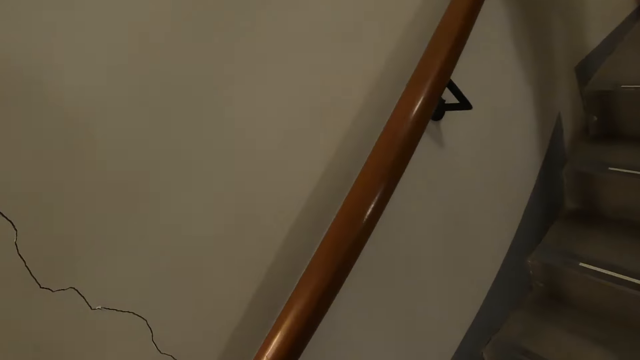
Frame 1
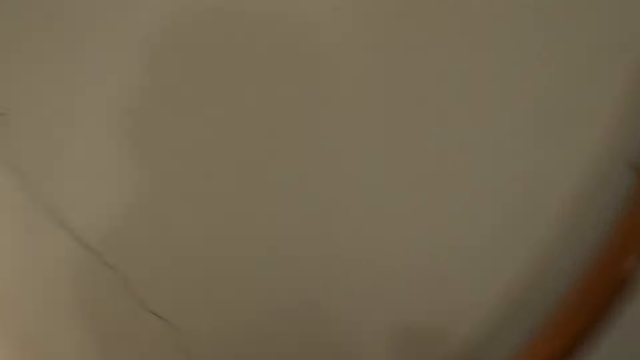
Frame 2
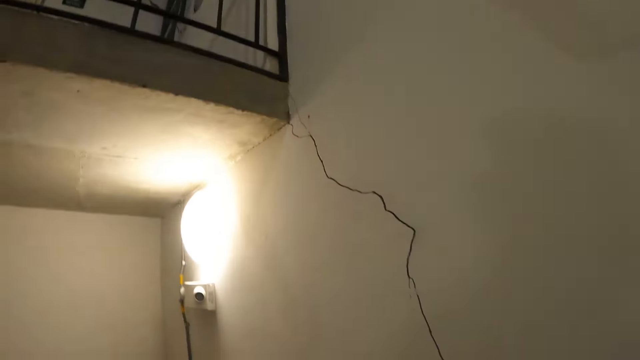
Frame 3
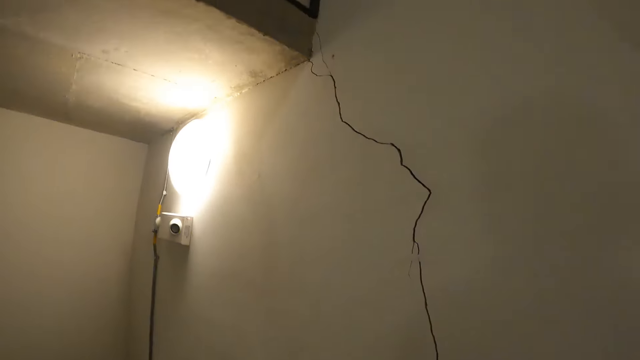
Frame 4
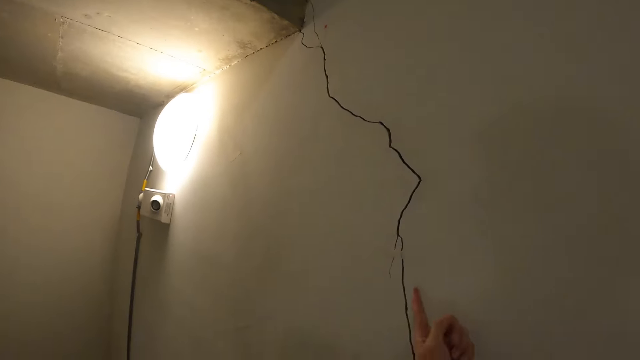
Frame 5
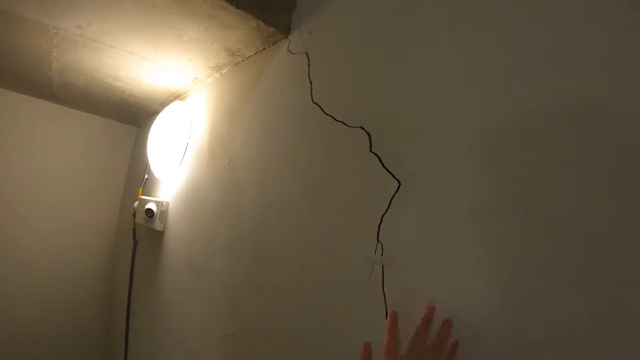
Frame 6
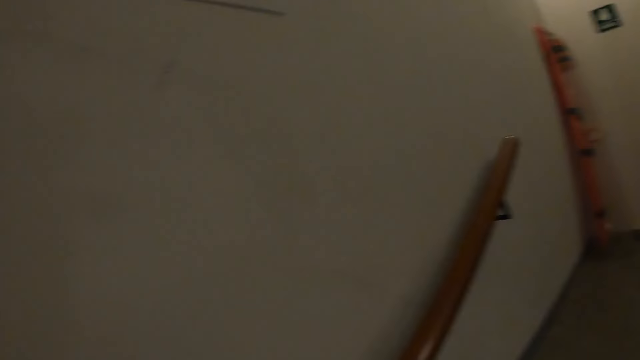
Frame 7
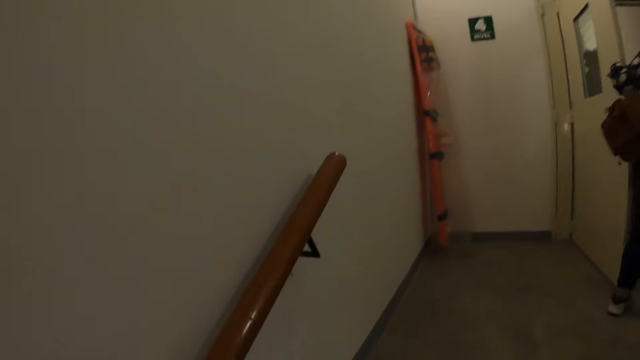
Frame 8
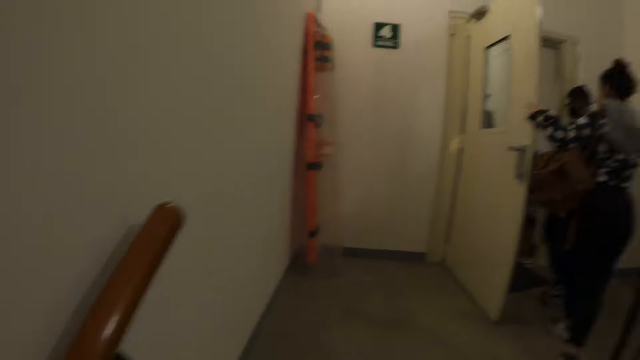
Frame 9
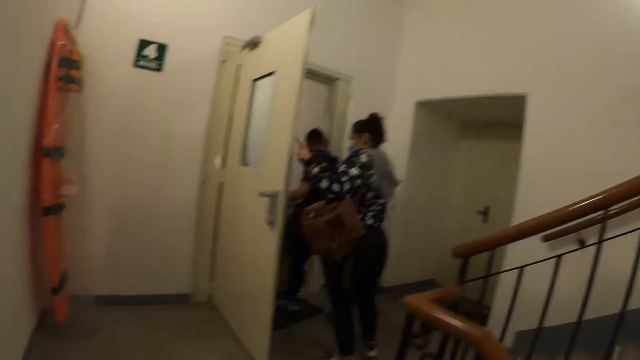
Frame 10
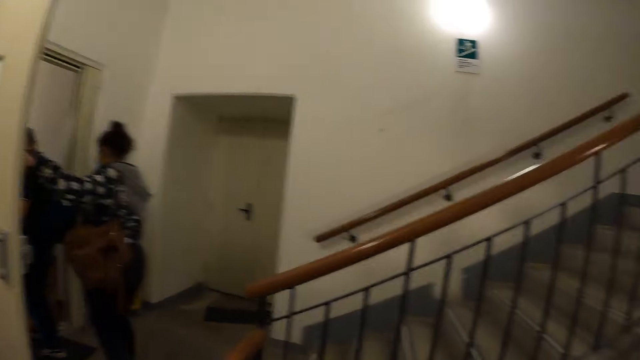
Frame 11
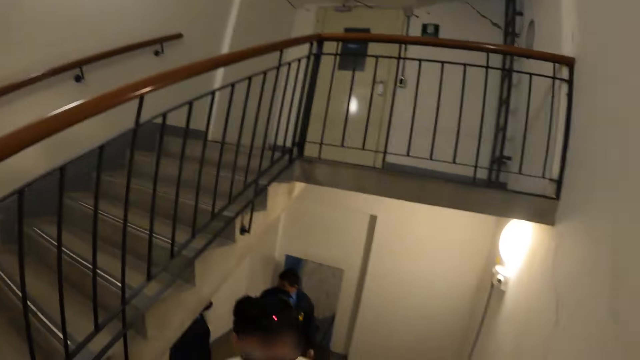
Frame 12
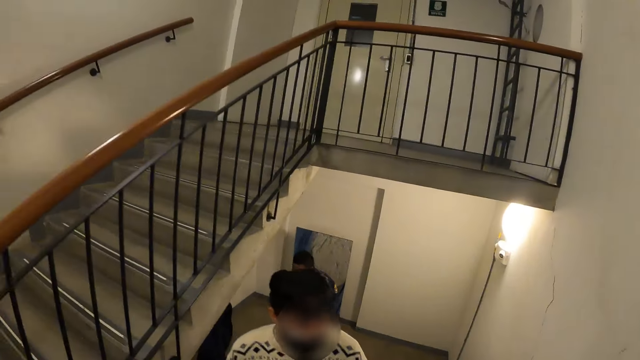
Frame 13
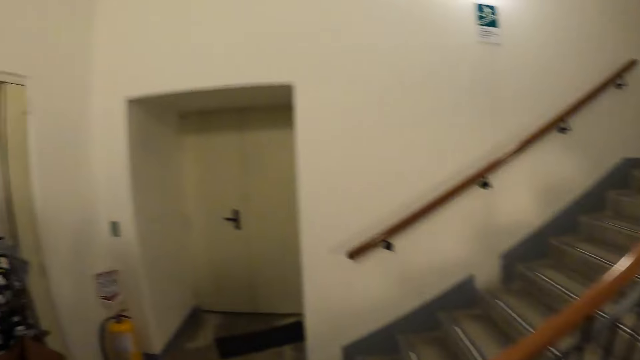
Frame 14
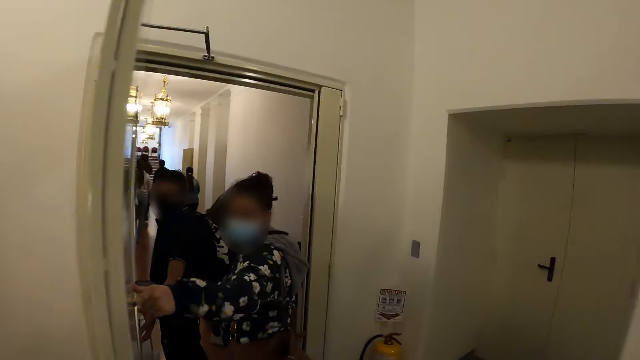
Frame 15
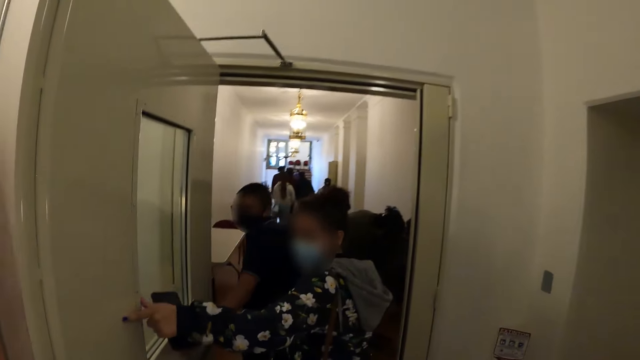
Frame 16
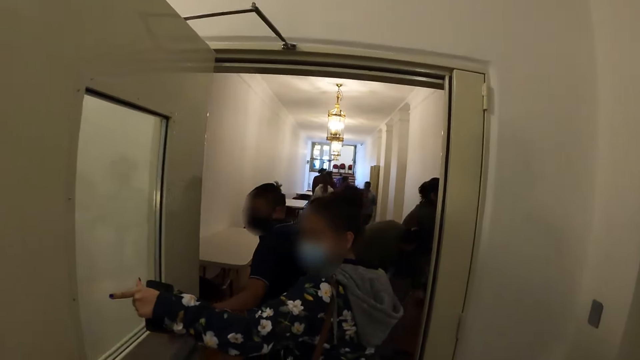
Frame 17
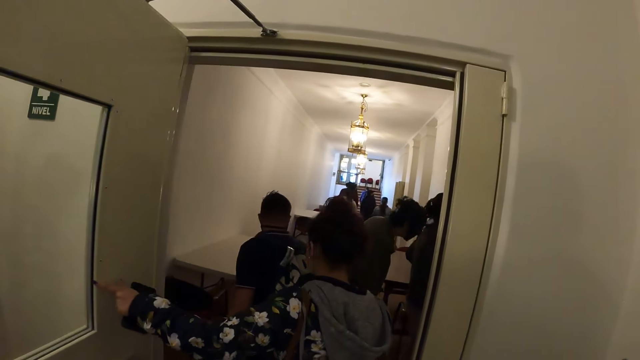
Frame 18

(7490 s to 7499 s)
The camera wearer points a finger at the wall crack. They walk and look back.

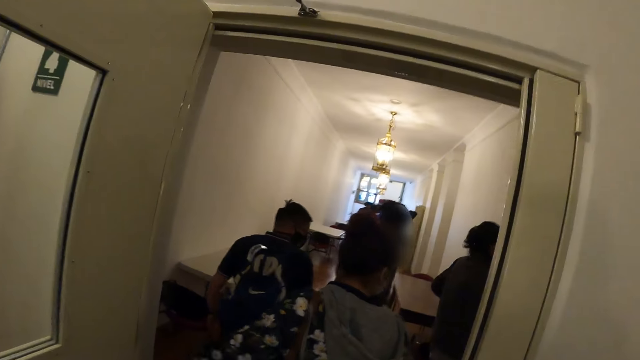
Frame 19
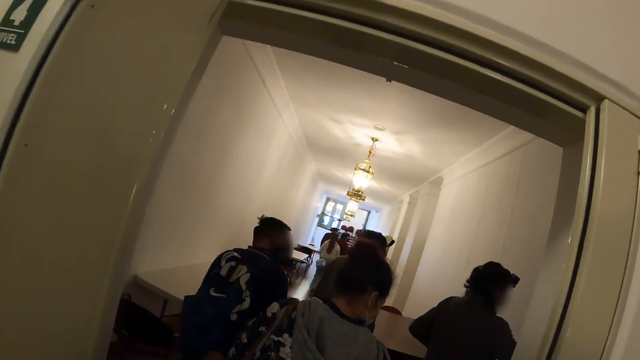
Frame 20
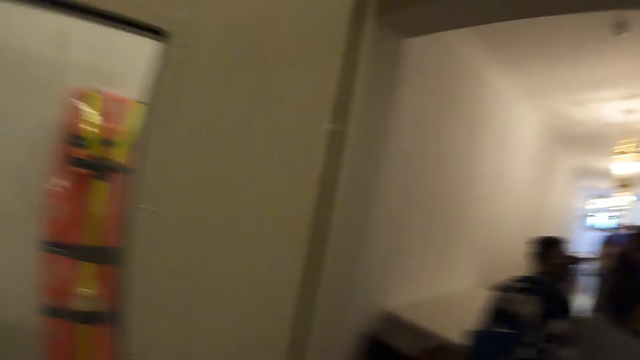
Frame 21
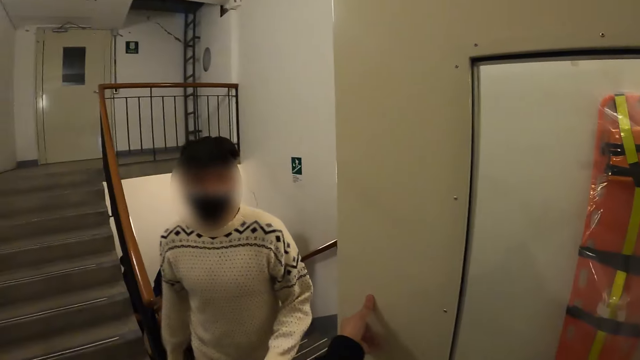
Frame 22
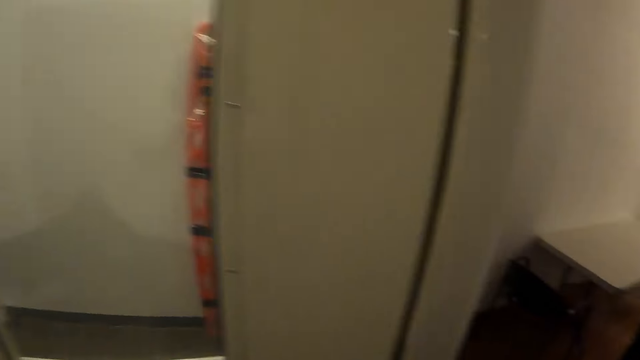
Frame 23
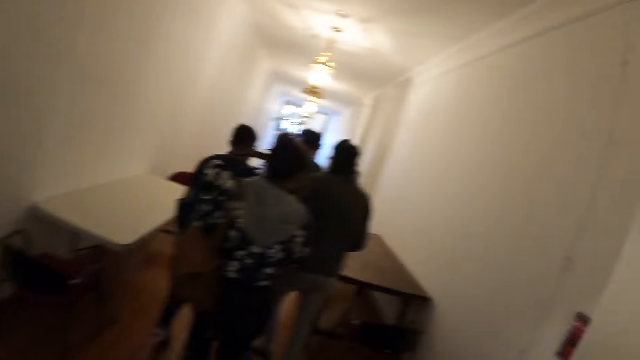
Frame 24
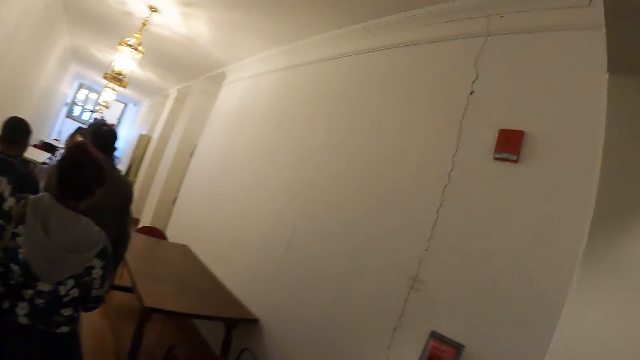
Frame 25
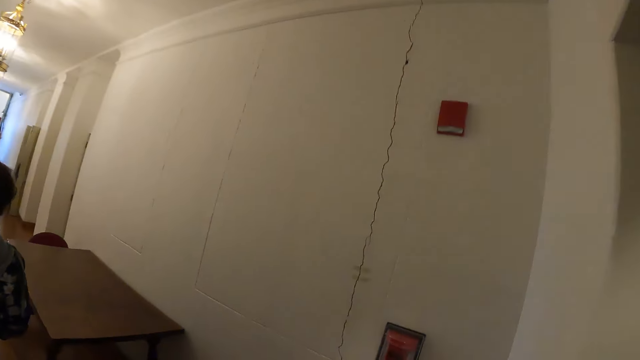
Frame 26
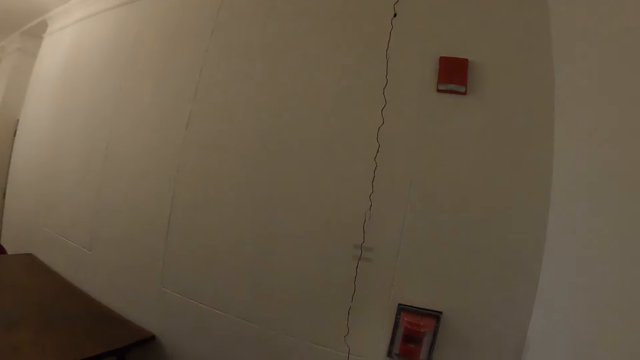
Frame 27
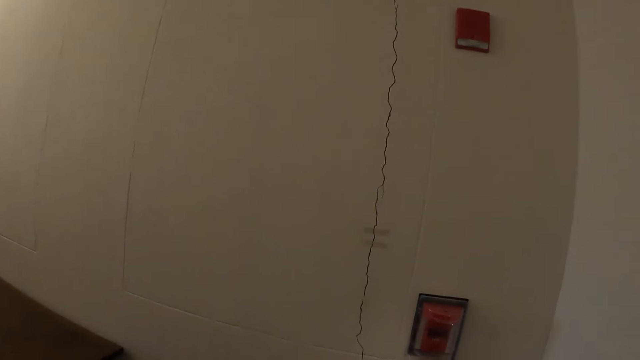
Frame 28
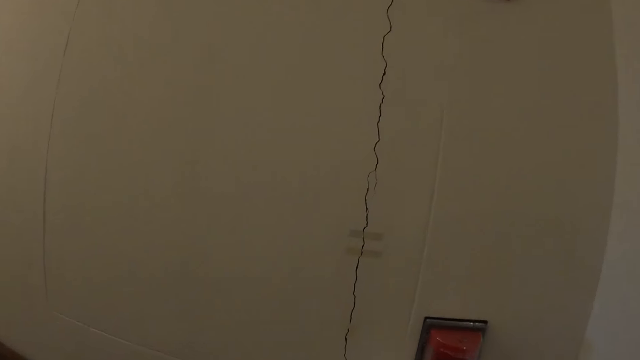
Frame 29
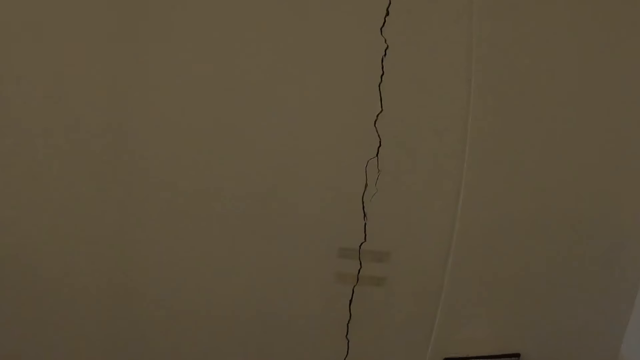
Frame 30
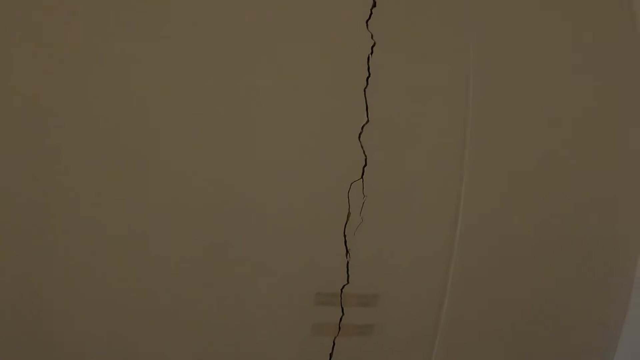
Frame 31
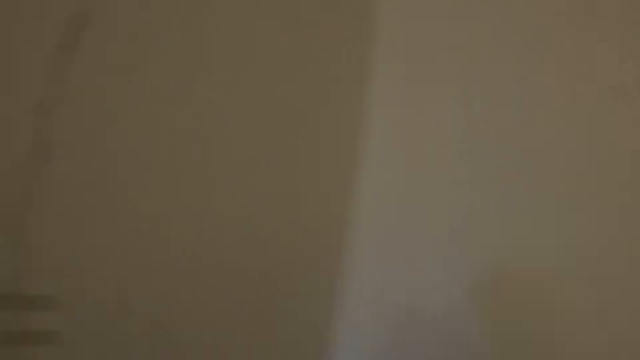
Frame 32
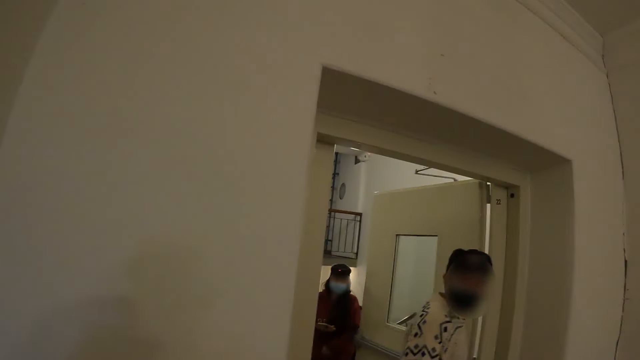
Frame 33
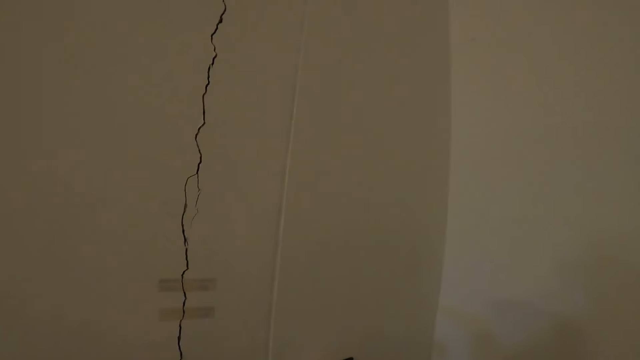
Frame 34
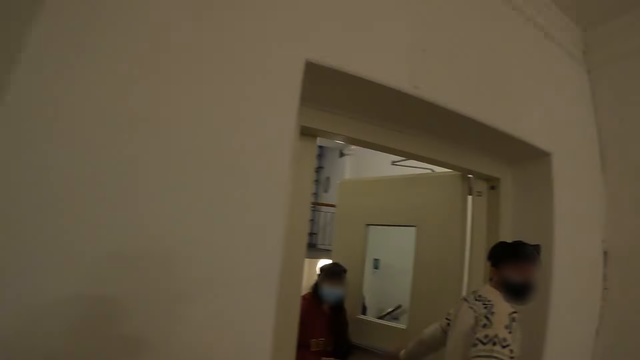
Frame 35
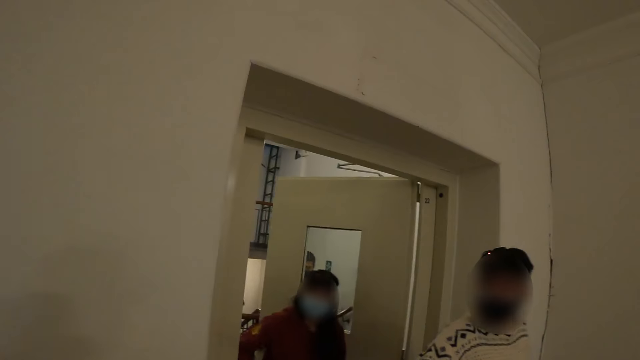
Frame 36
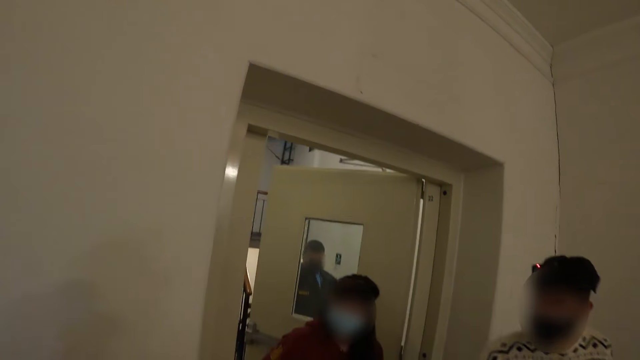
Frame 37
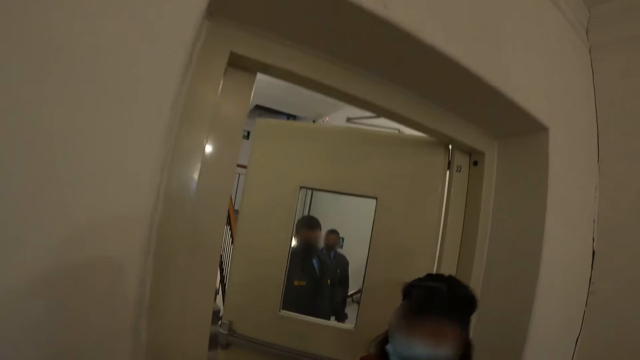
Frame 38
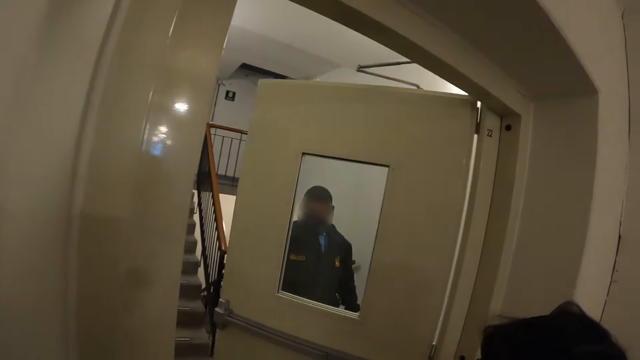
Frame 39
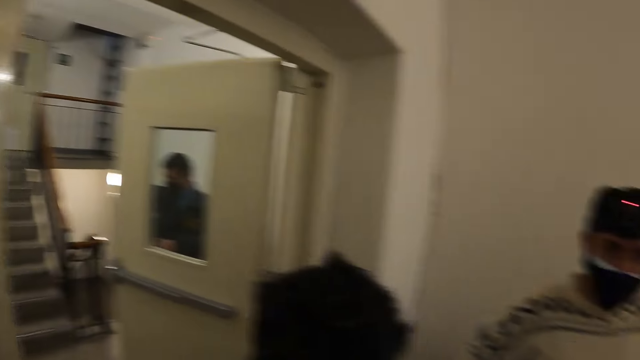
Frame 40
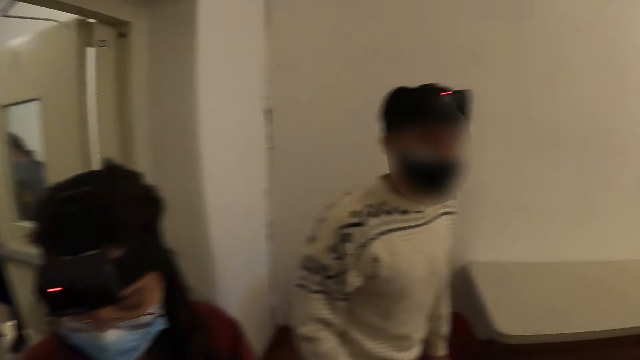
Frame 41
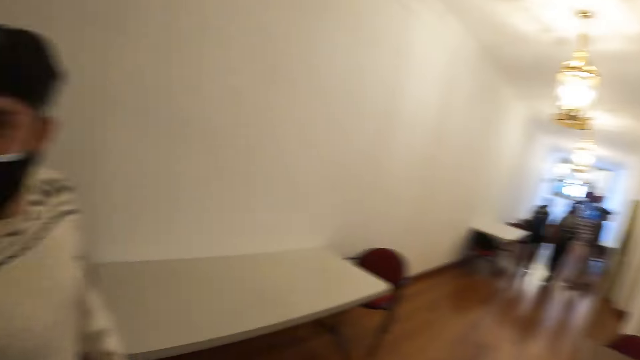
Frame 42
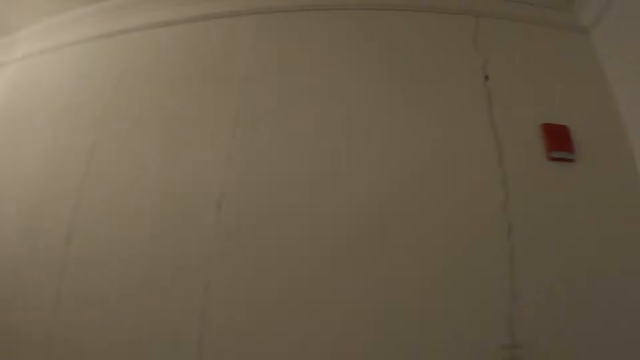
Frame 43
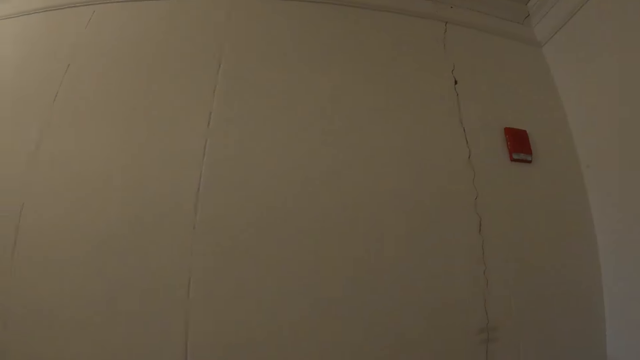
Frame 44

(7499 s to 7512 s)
The camera wearer looks around. They walk and look around.
